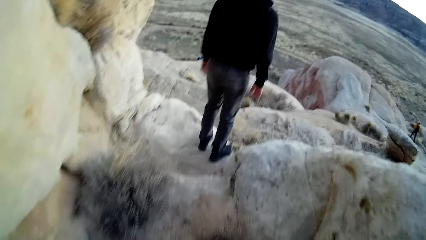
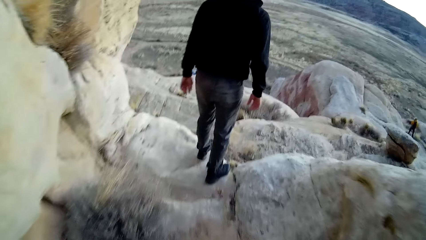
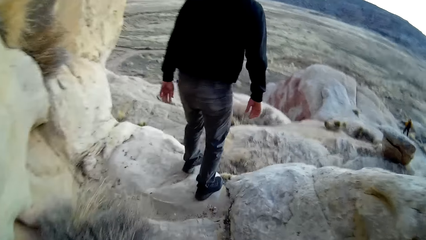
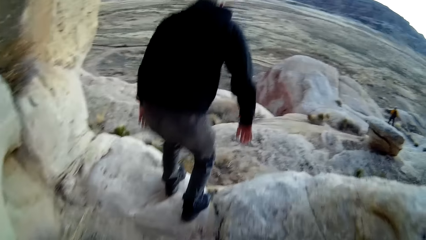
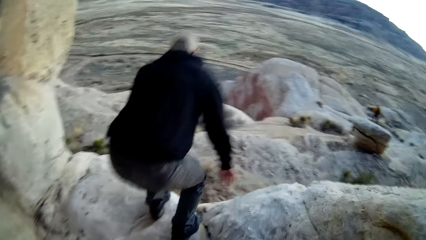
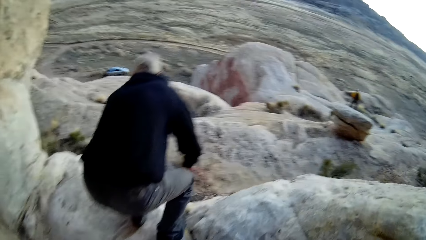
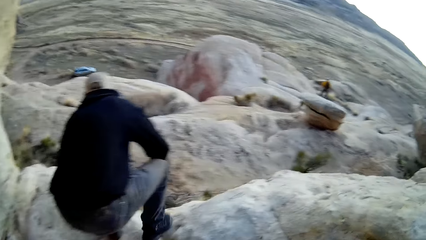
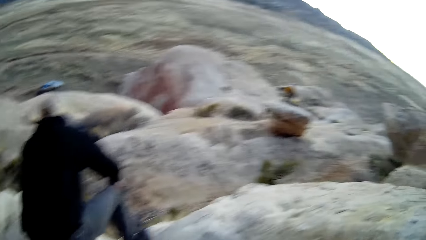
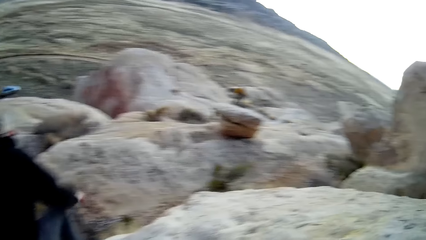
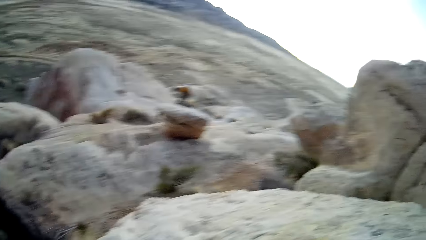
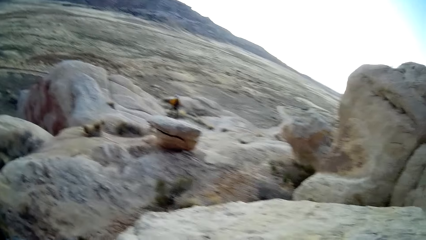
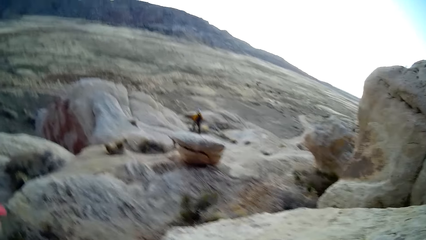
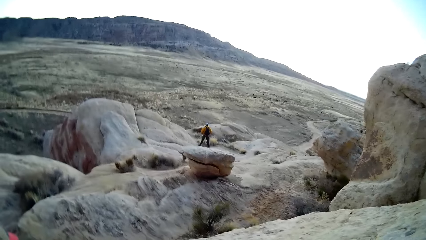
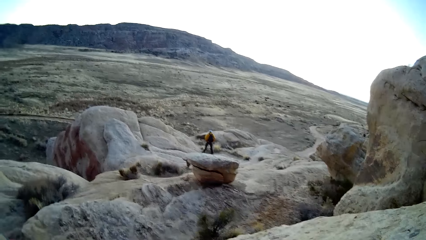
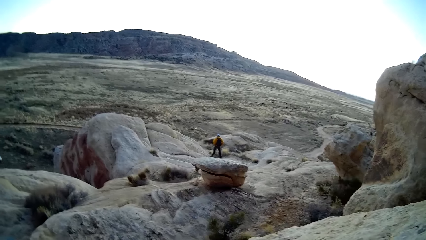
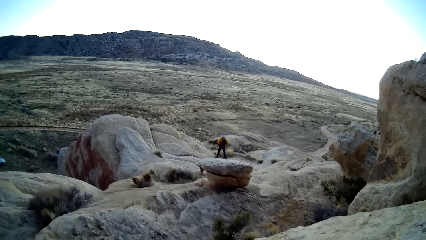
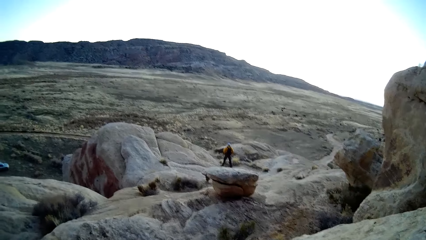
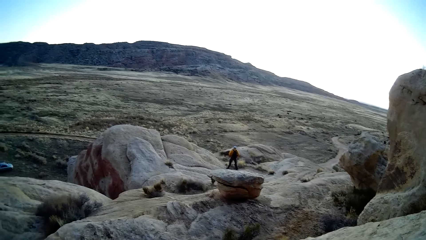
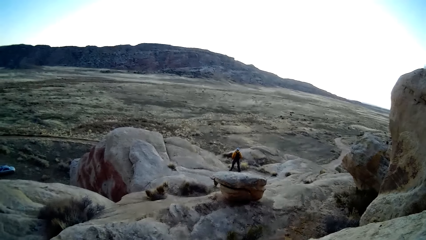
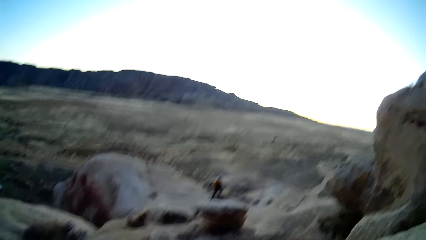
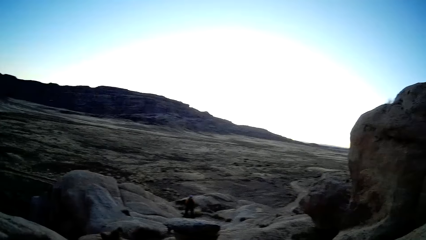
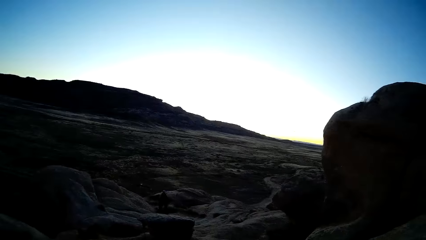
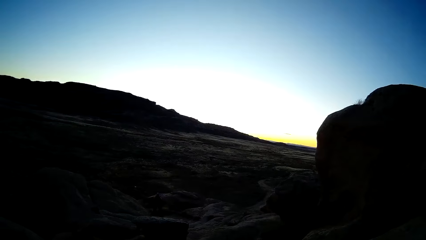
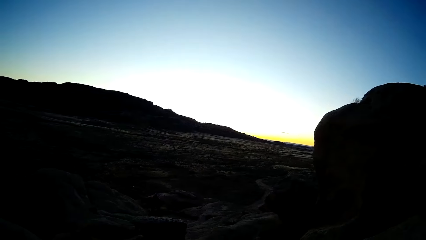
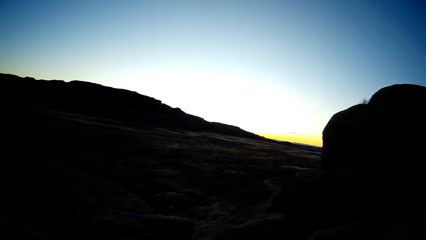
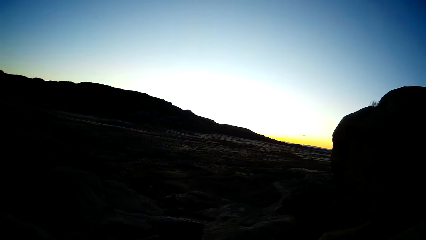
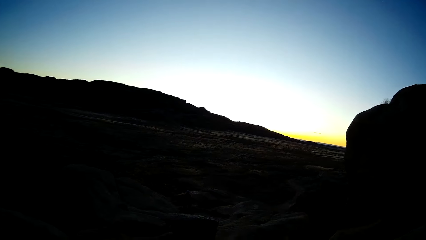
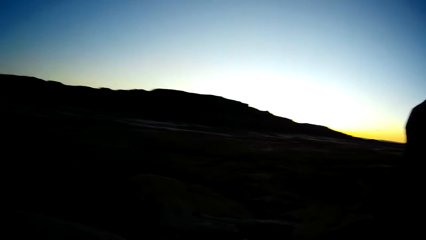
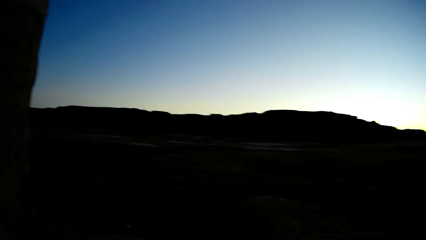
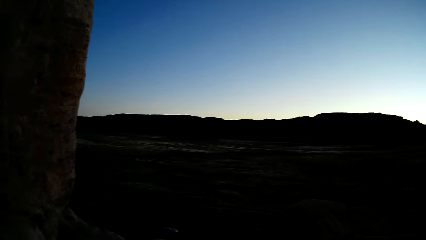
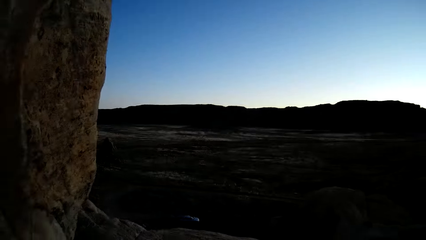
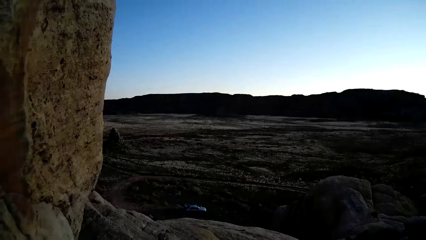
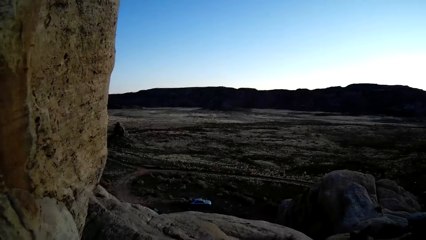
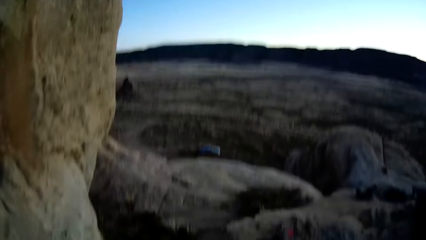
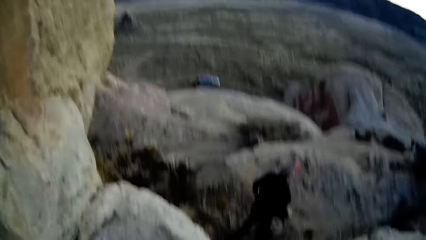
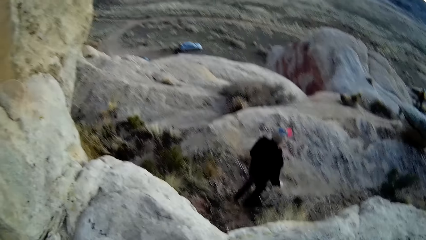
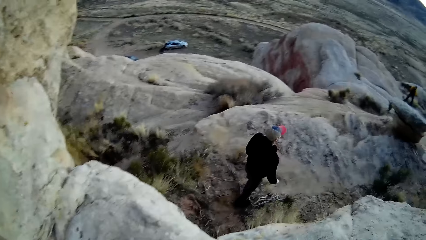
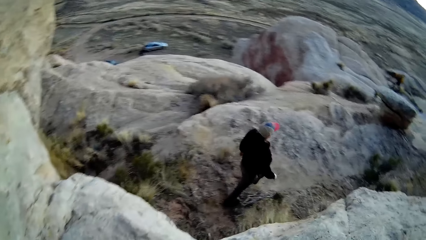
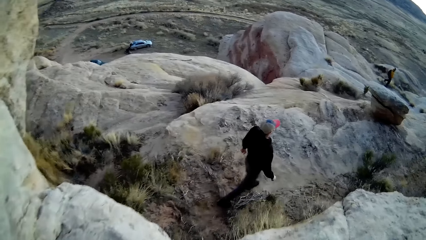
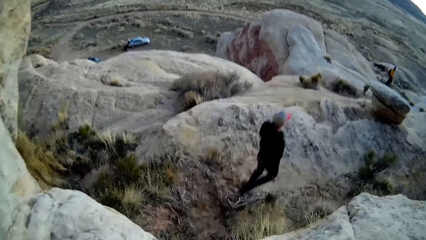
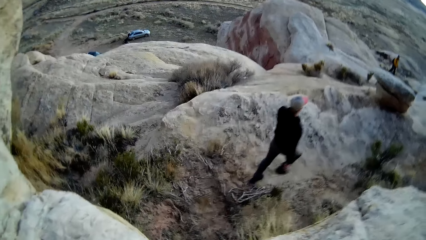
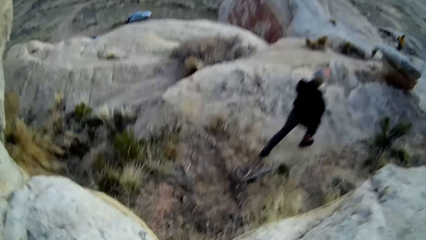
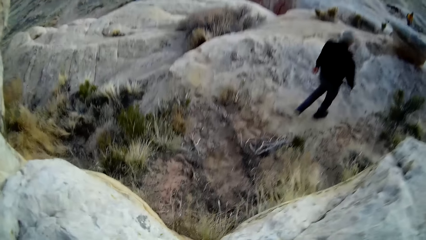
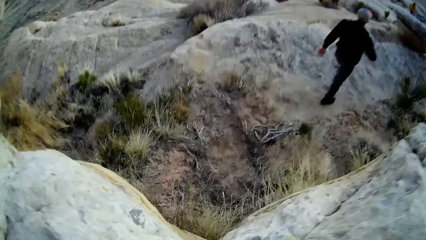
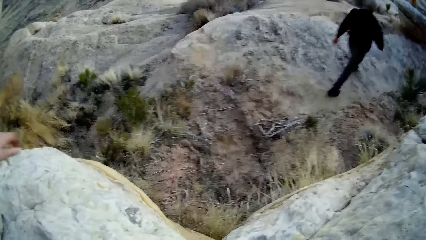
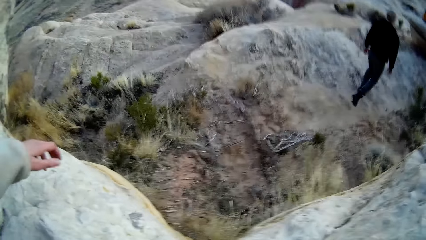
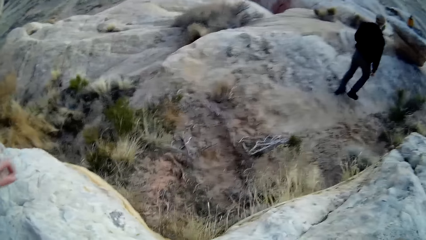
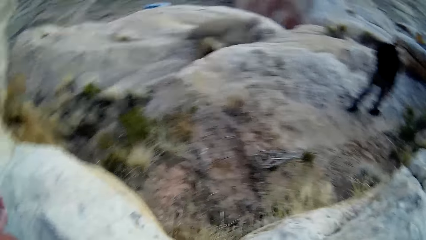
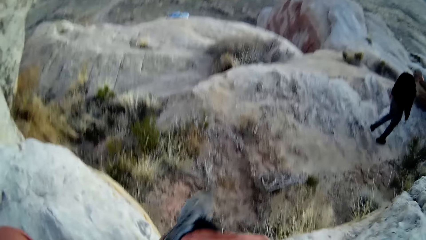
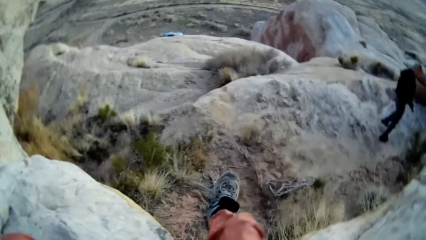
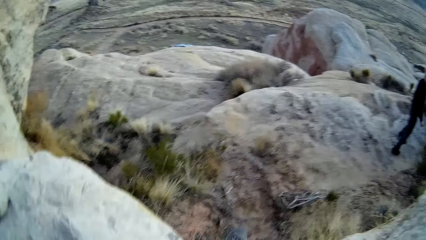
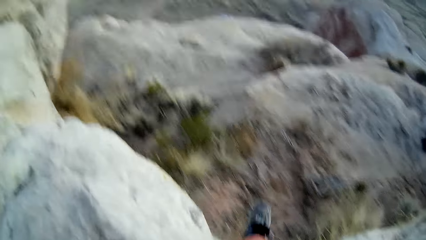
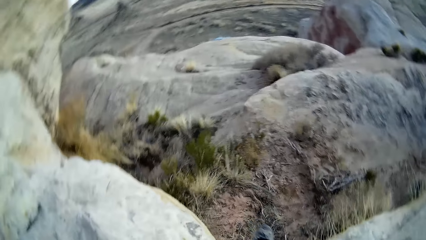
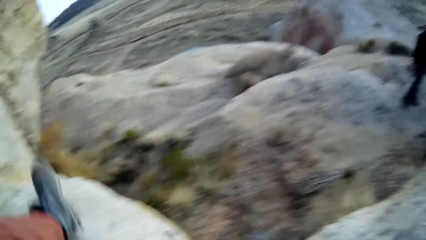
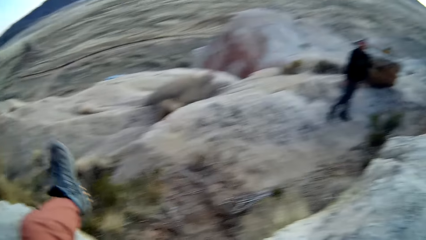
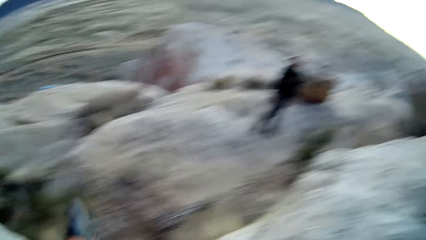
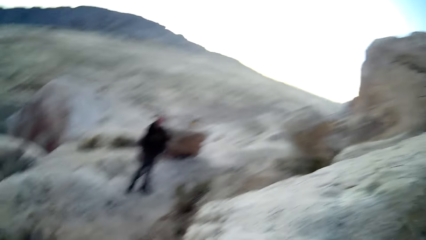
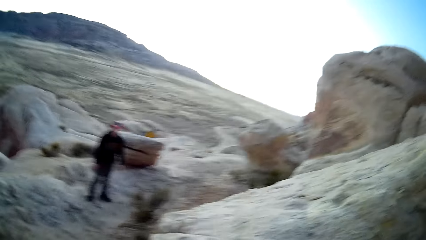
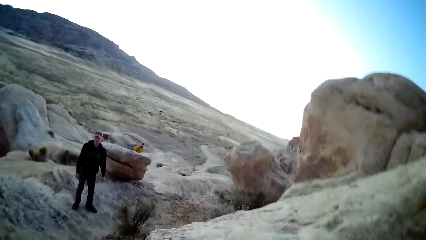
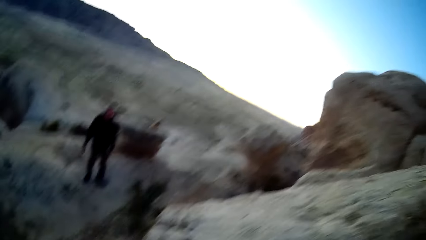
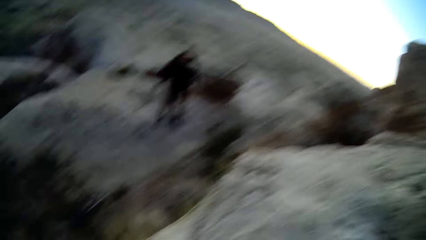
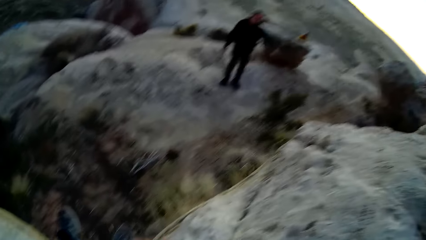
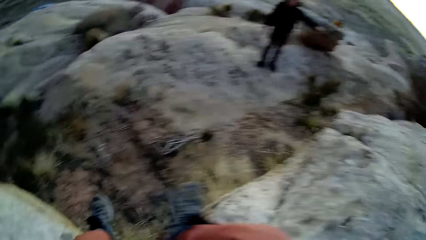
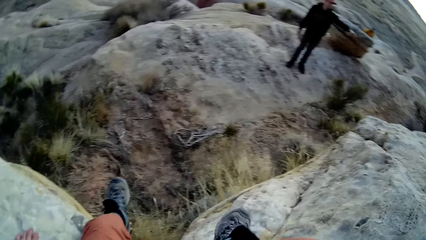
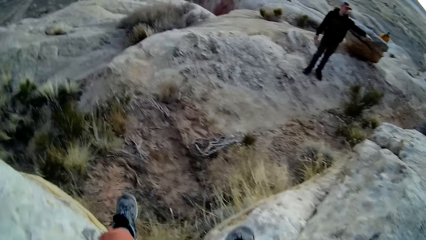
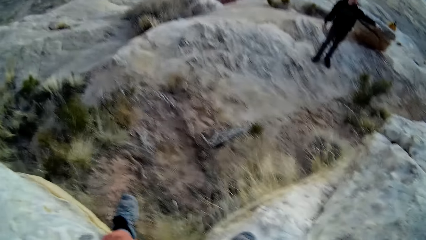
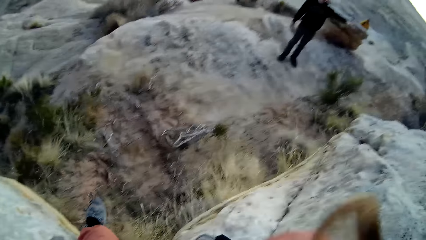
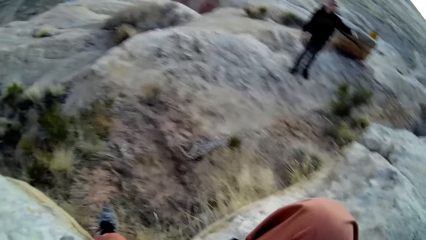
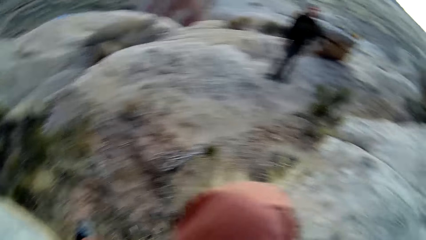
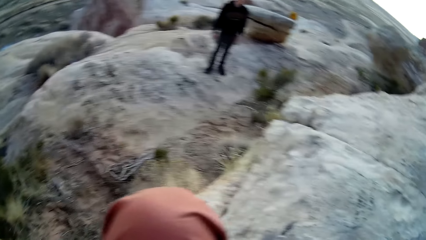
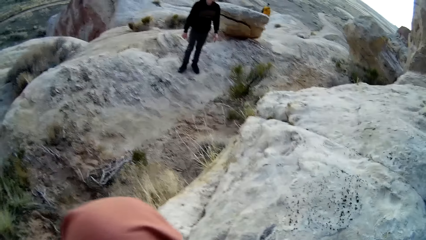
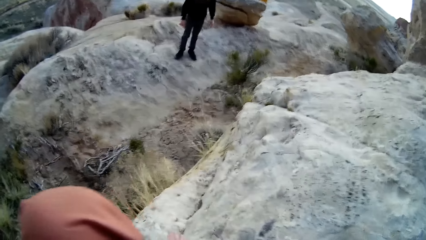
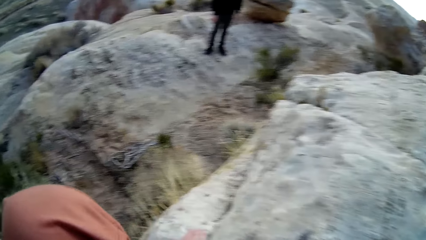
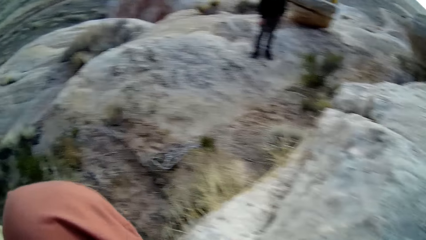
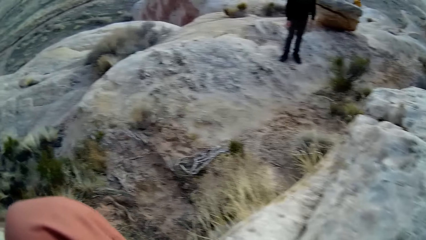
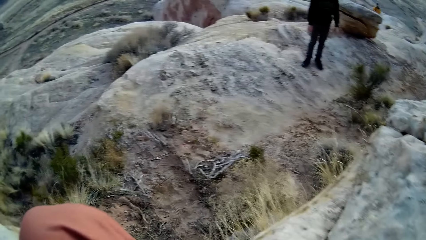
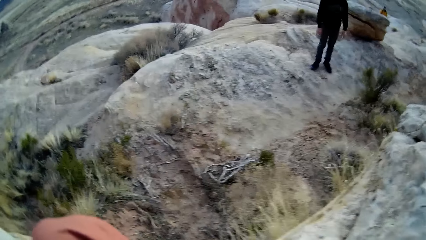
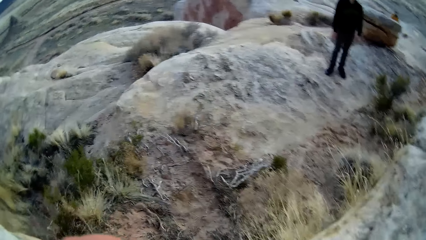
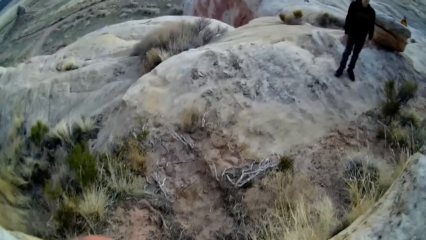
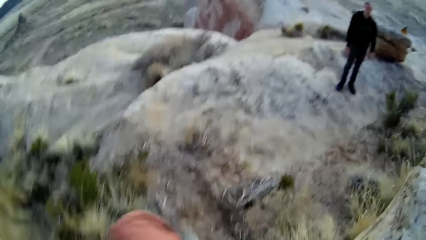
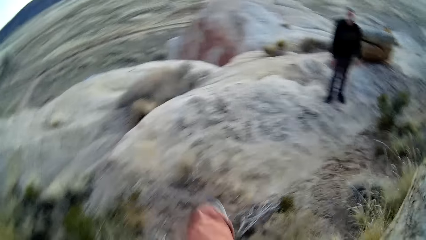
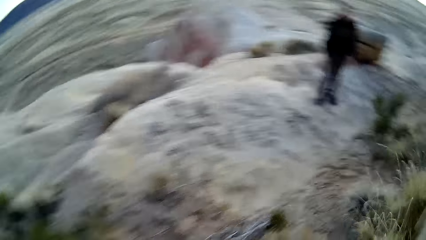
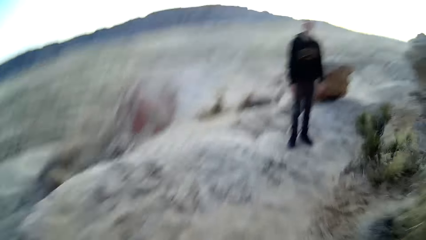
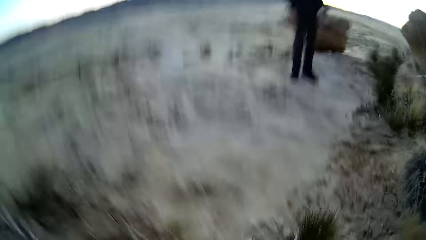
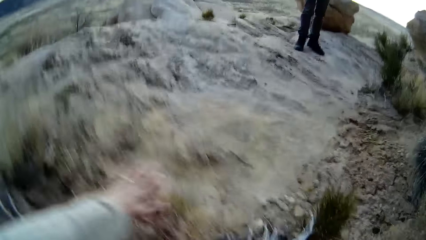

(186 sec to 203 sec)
A person bends down the rock. The camera wearer stares at another person. They look around the rocks. They walk down the rocks.
